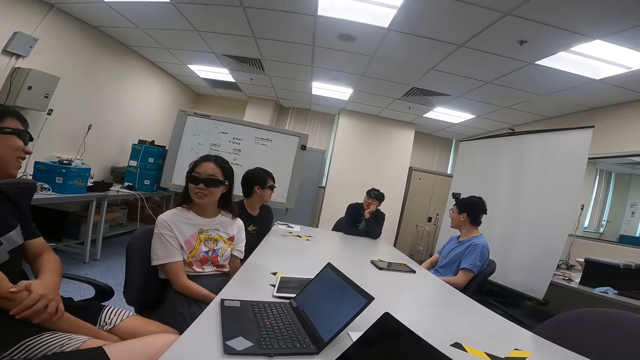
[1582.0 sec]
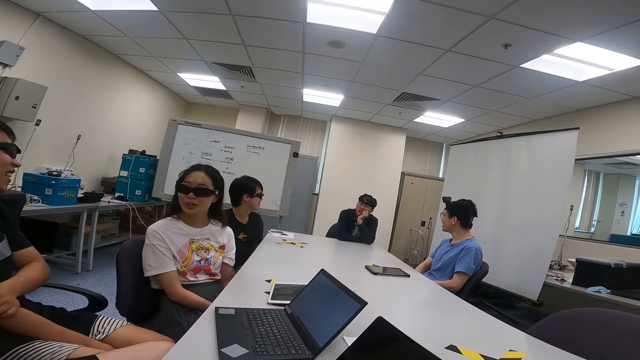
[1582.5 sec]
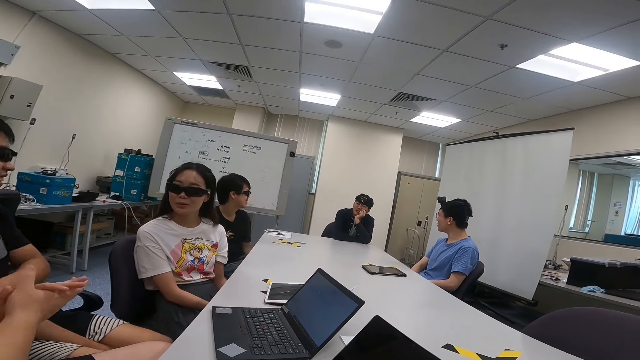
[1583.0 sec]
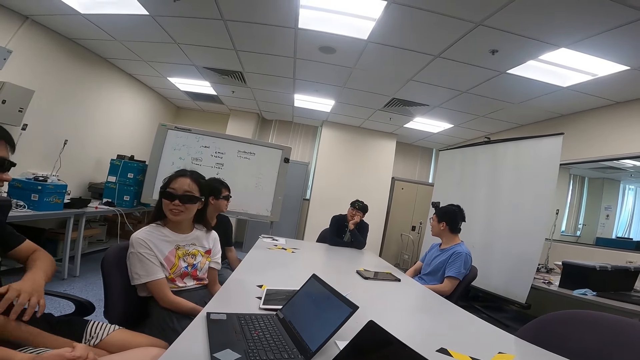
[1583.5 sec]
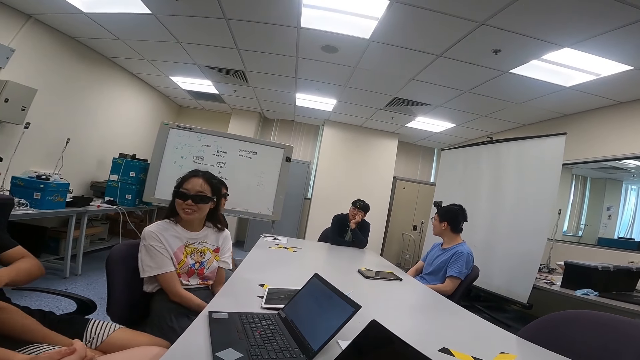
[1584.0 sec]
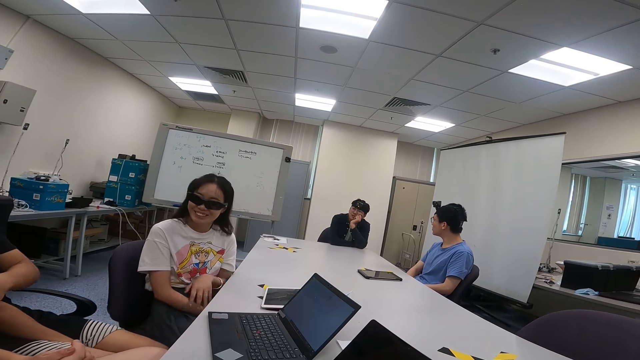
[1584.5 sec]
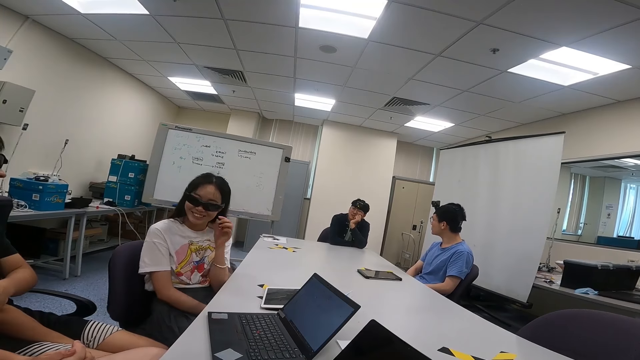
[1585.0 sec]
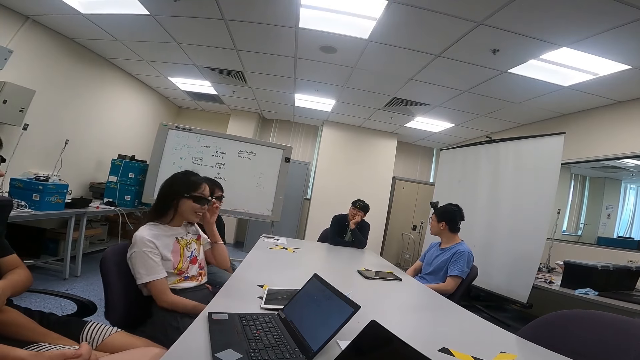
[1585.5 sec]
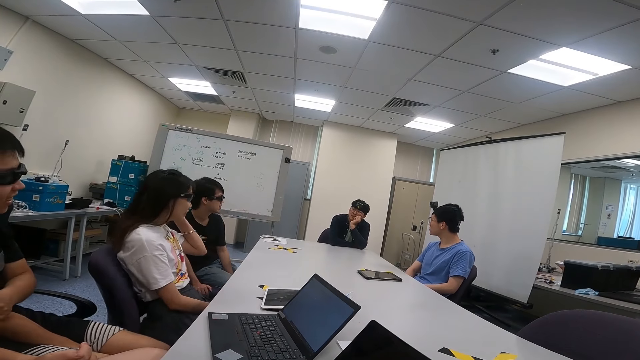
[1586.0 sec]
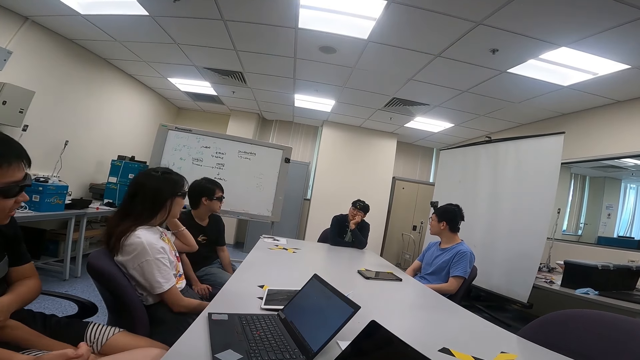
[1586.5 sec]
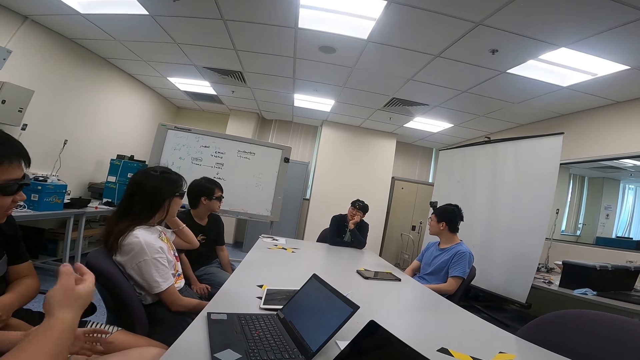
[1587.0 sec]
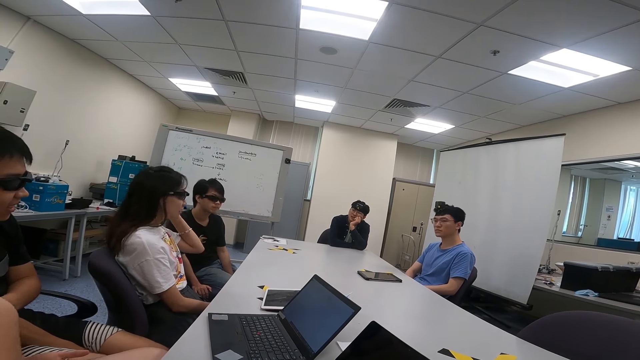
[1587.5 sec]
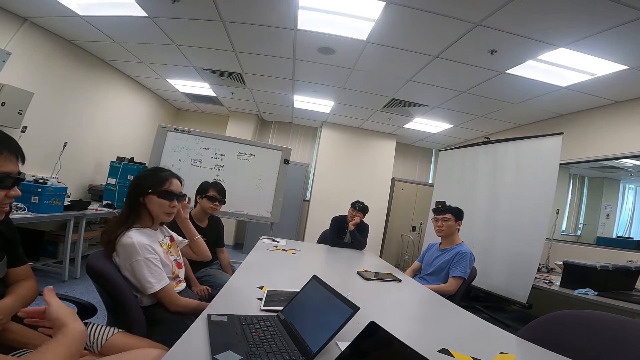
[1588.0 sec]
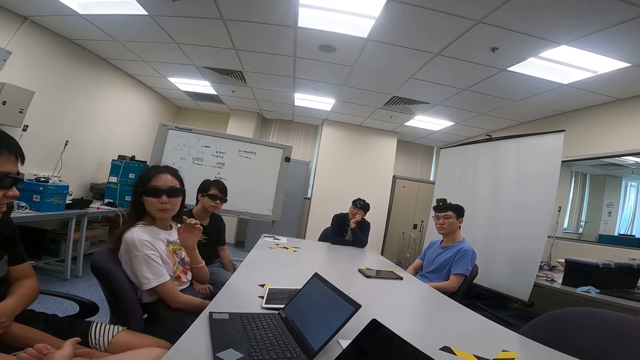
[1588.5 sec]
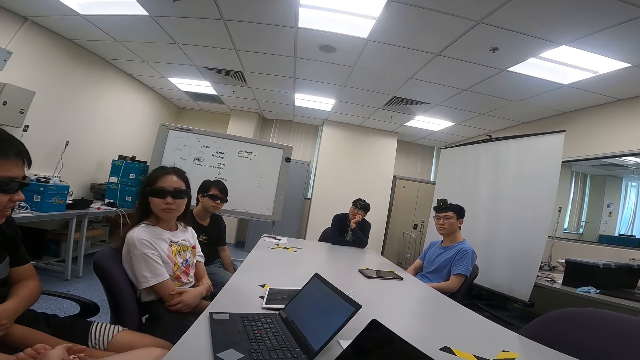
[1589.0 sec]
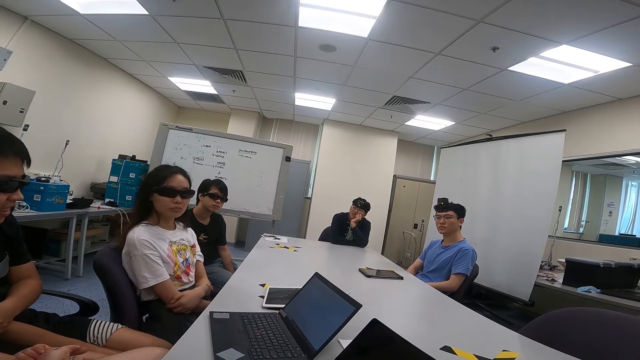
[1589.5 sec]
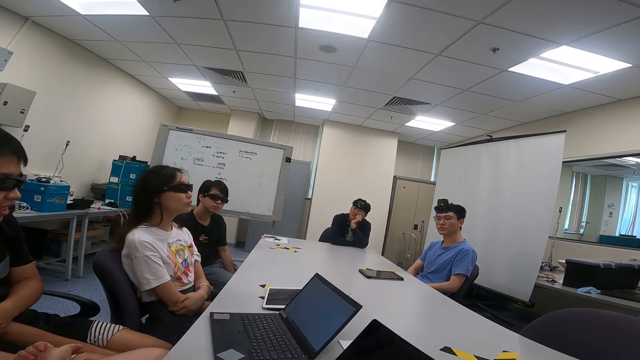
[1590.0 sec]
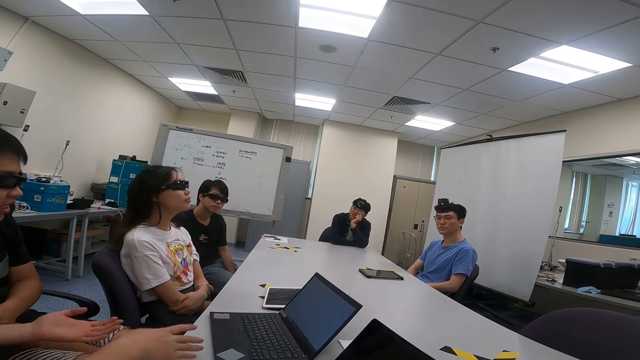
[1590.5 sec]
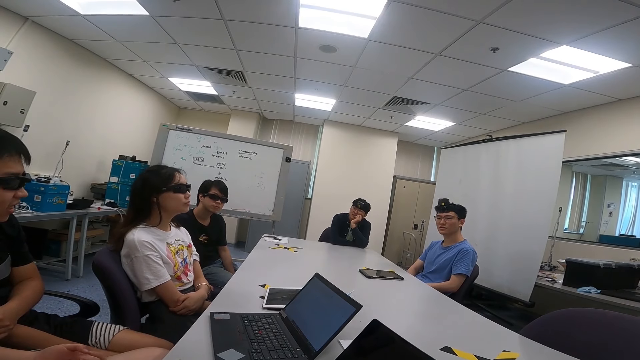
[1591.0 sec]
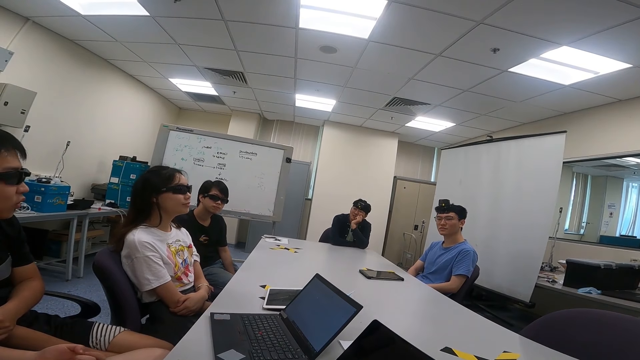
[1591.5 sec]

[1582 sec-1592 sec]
A person touches the left hand. Another person touches the goggles. A woman touches the camera. Another person sways a hand. Another person talks to someone else.

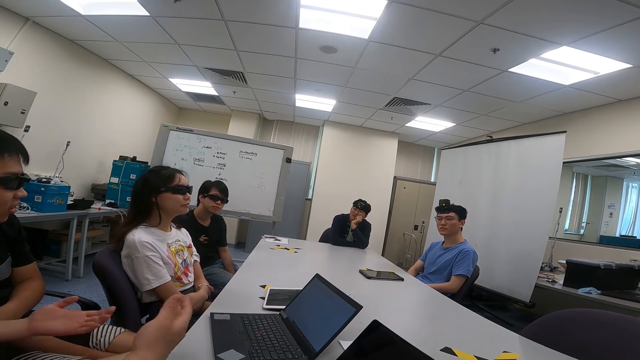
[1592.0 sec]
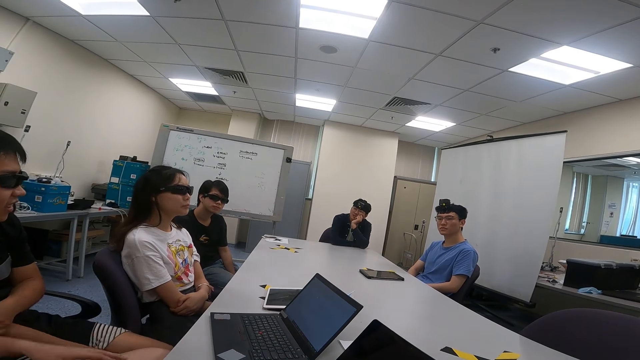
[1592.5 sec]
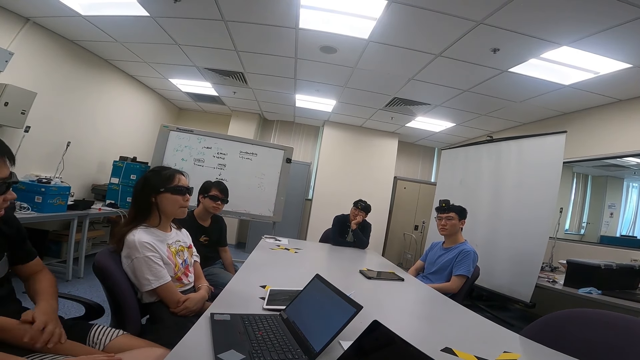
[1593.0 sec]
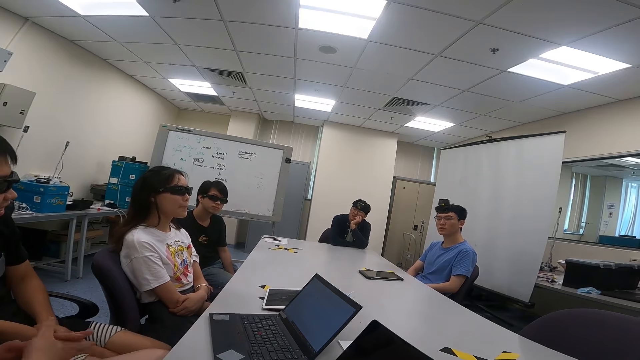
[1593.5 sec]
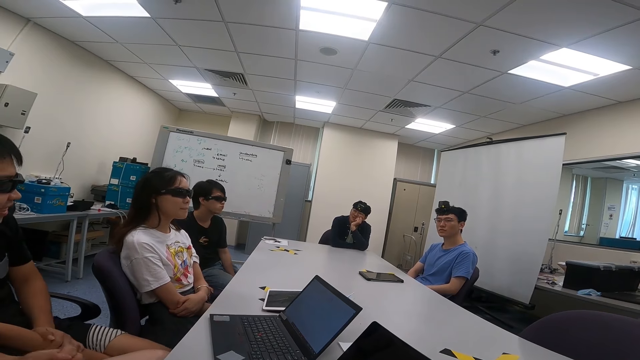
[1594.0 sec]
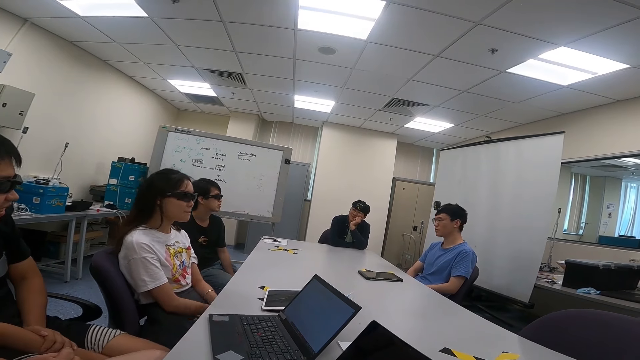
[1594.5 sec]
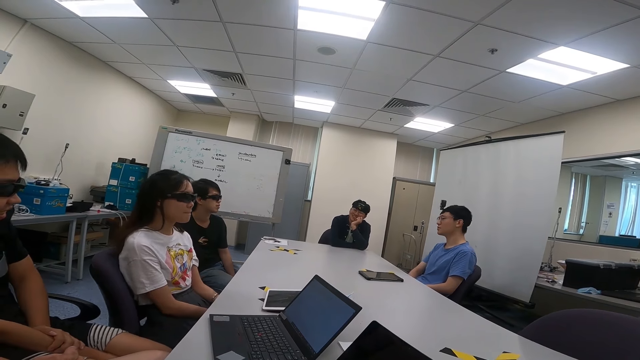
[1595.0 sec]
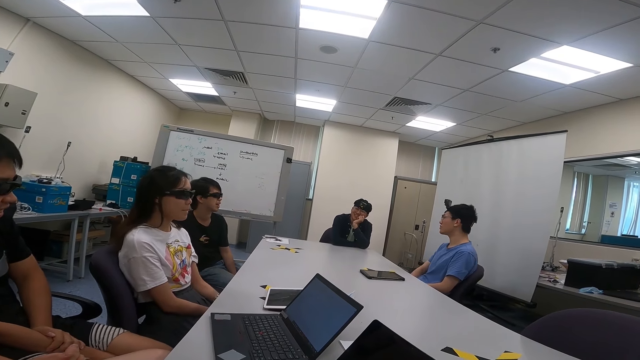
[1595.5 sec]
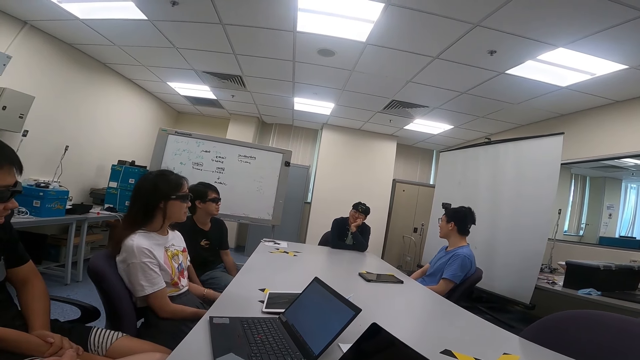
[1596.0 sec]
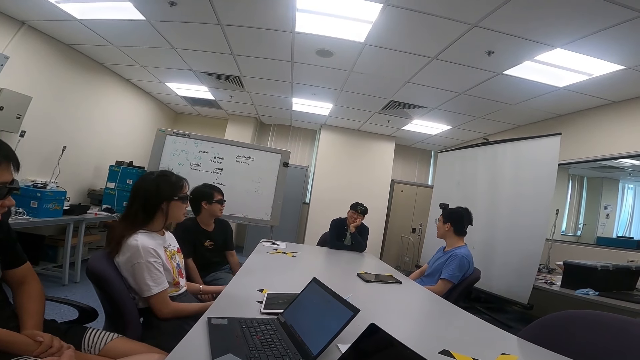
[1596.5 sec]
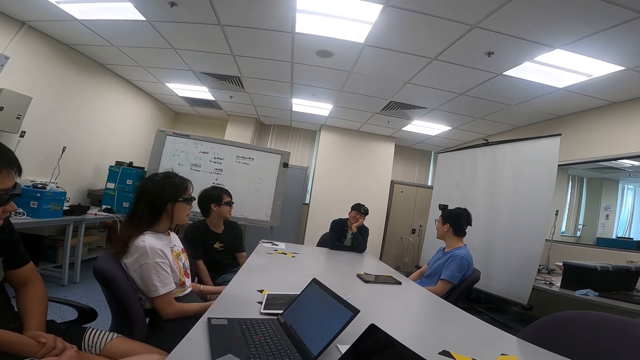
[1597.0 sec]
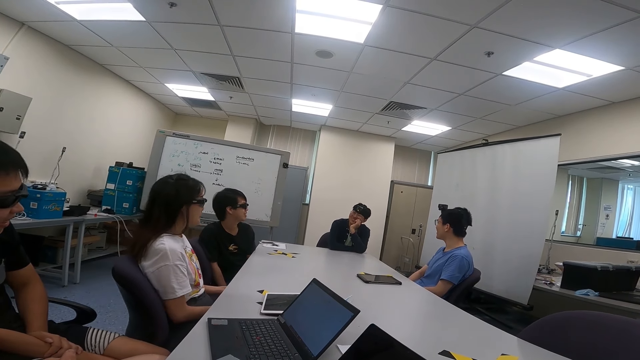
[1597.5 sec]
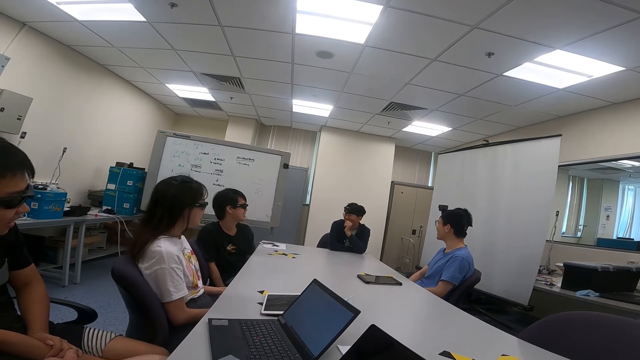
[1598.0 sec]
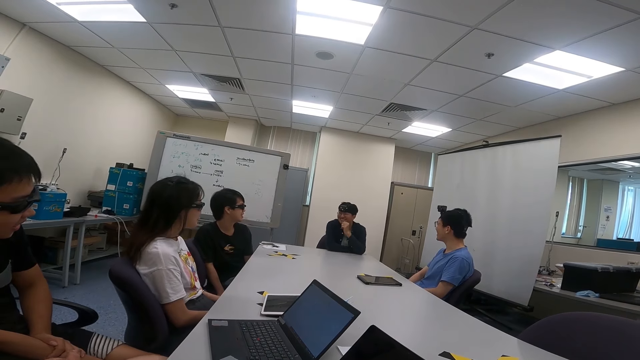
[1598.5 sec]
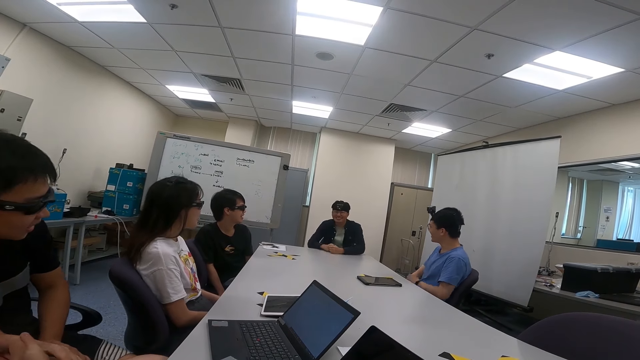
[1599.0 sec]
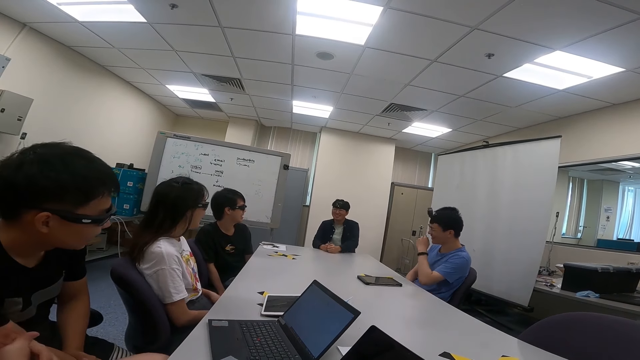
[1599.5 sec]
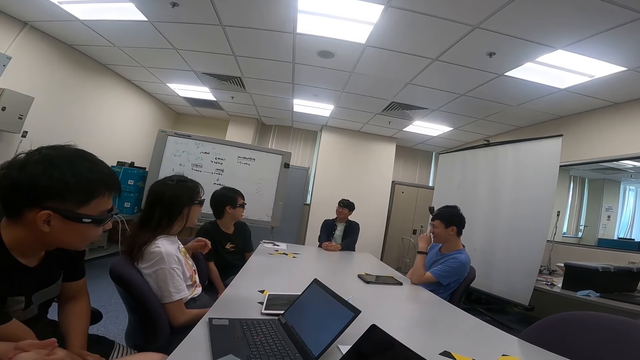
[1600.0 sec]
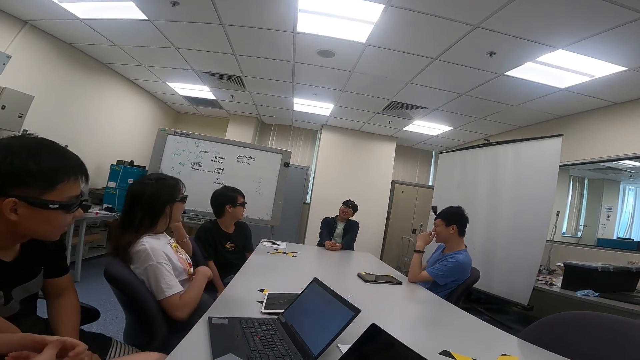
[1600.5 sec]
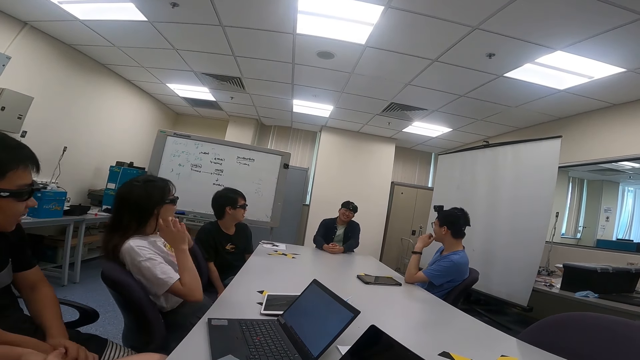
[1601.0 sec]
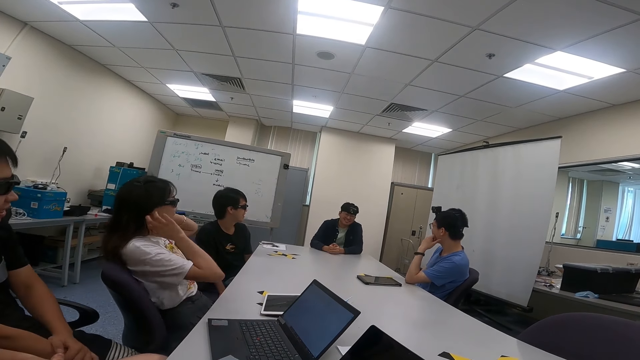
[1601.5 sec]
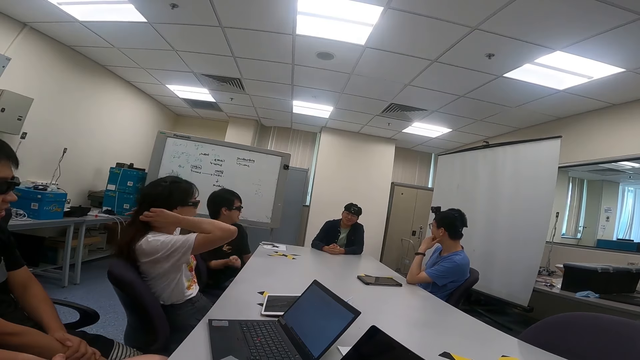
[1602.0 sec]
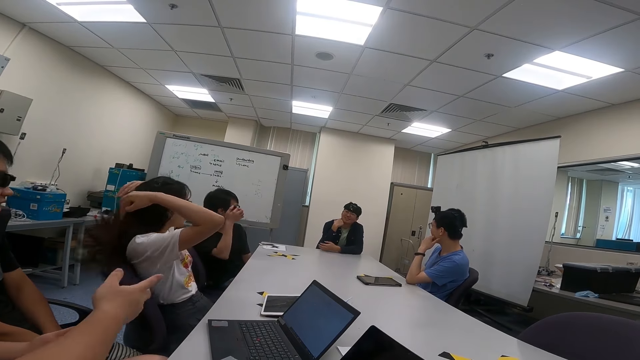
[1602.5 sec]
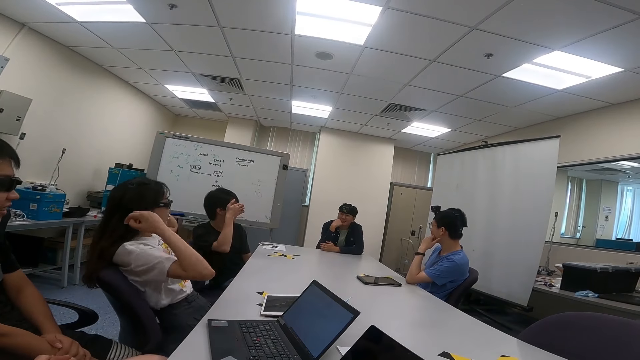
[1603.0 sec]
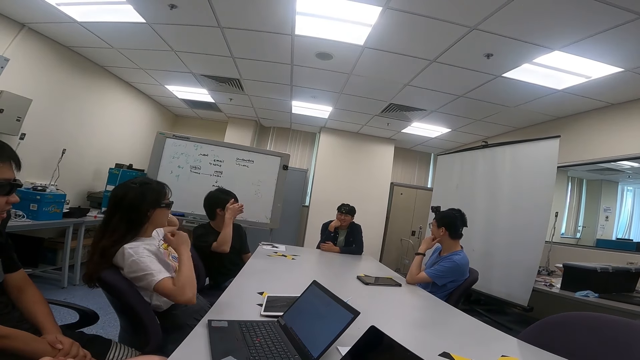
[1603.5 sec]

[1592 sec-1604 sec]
A woman nods her head. A person nods the head. Another person swings on a chair. A third person talks to a fourth person. The woman swings on the chair. The first person puts a hand on the table. The woman straightens the hair. The fourth person talks to the third person. The second person touches the face.
